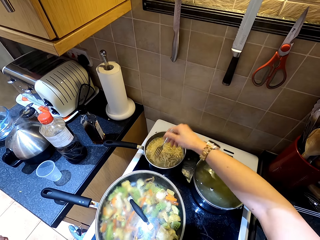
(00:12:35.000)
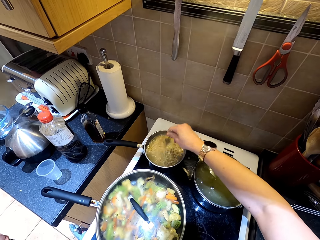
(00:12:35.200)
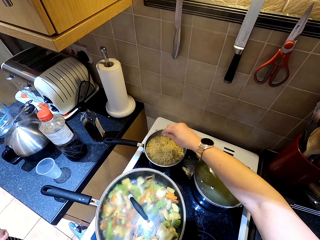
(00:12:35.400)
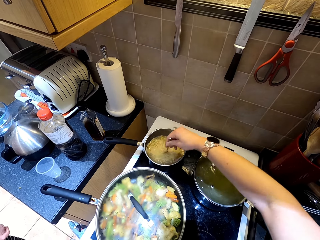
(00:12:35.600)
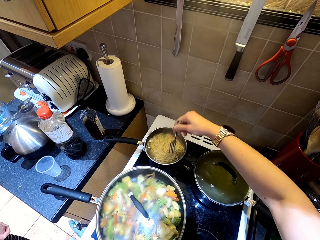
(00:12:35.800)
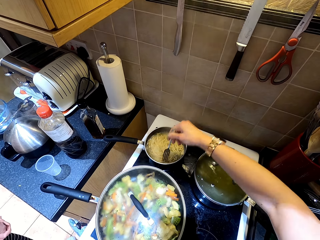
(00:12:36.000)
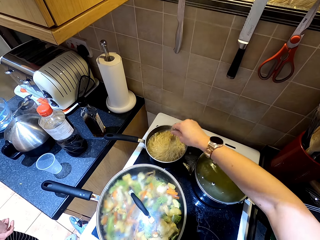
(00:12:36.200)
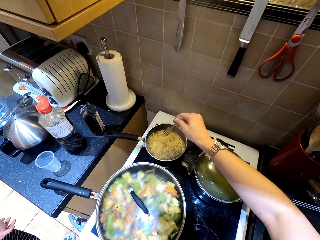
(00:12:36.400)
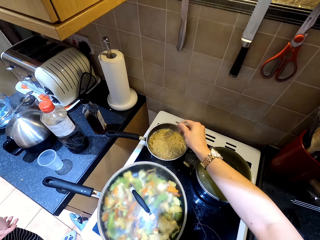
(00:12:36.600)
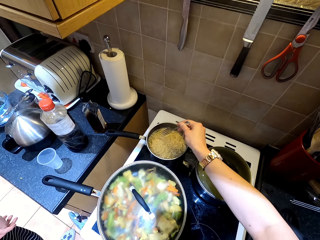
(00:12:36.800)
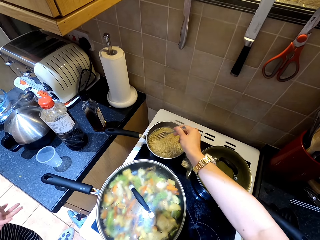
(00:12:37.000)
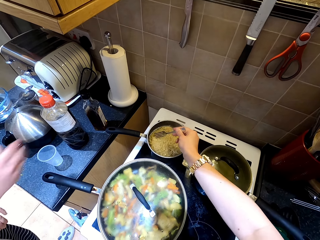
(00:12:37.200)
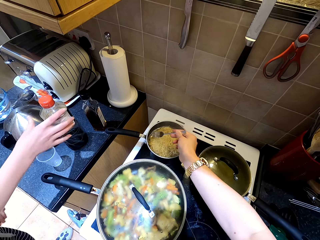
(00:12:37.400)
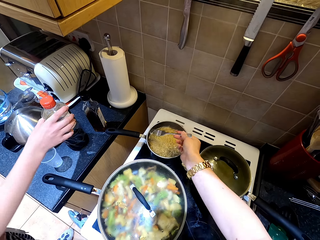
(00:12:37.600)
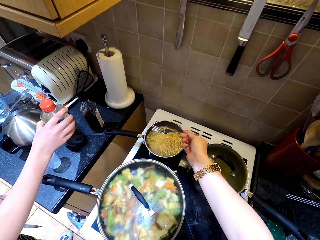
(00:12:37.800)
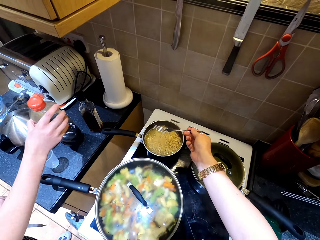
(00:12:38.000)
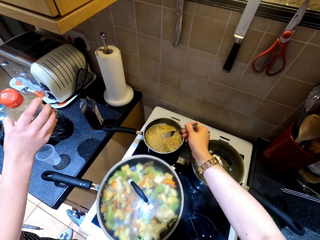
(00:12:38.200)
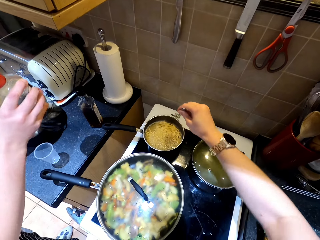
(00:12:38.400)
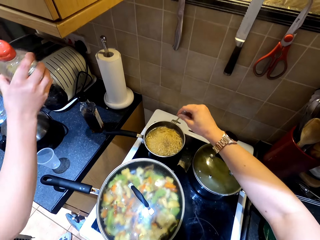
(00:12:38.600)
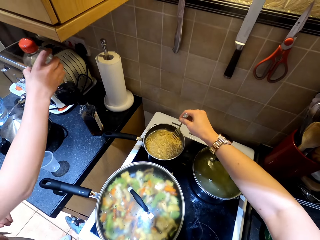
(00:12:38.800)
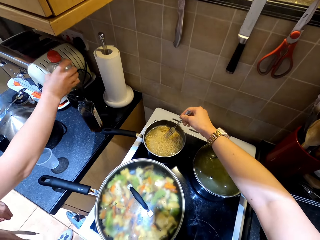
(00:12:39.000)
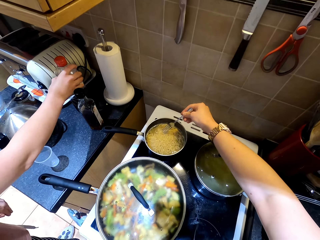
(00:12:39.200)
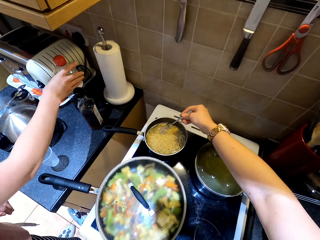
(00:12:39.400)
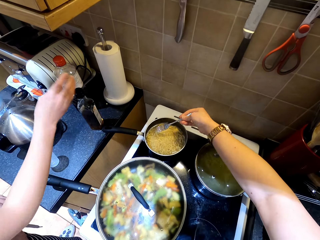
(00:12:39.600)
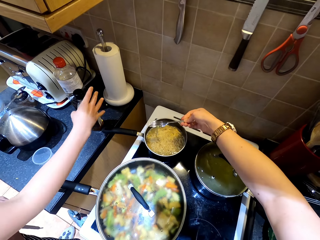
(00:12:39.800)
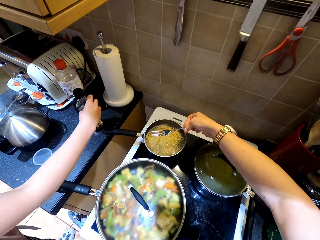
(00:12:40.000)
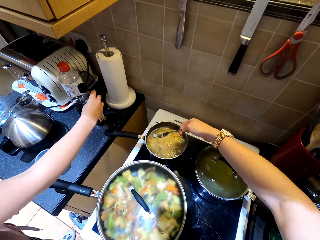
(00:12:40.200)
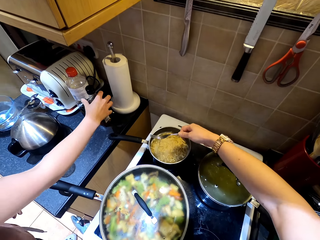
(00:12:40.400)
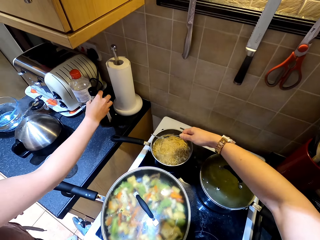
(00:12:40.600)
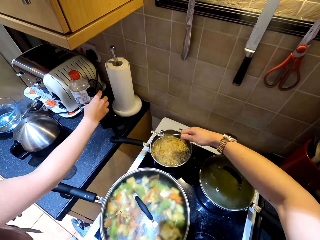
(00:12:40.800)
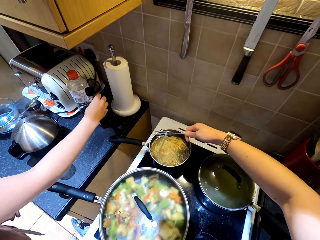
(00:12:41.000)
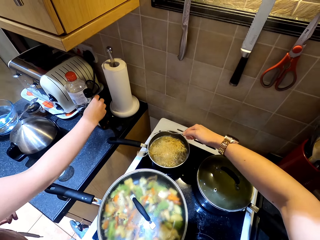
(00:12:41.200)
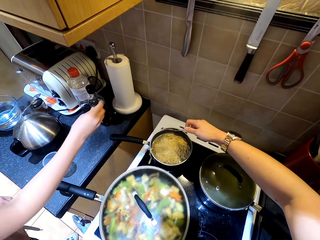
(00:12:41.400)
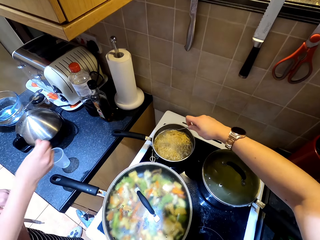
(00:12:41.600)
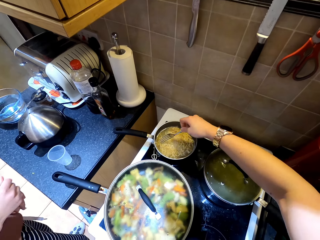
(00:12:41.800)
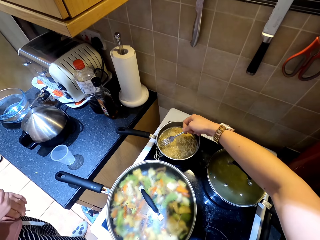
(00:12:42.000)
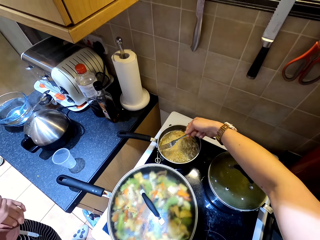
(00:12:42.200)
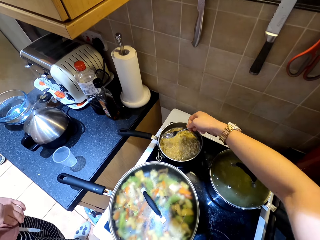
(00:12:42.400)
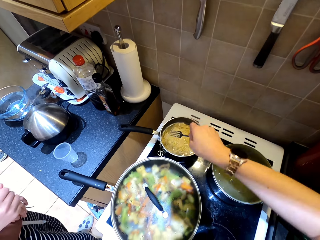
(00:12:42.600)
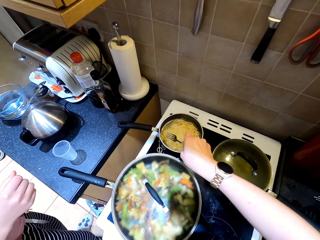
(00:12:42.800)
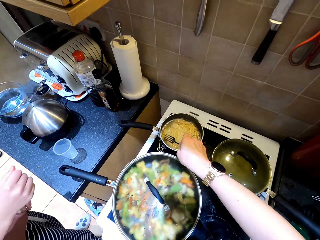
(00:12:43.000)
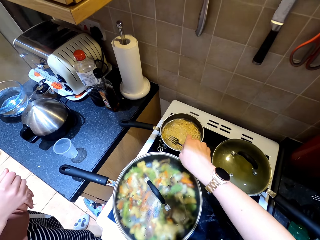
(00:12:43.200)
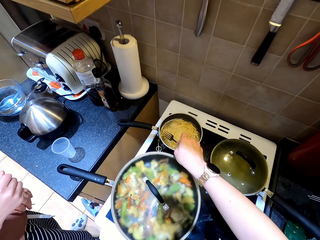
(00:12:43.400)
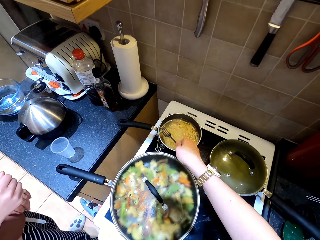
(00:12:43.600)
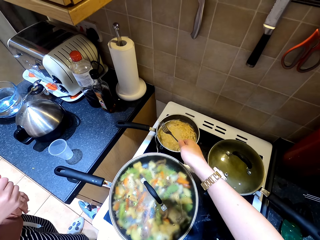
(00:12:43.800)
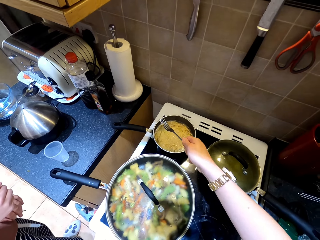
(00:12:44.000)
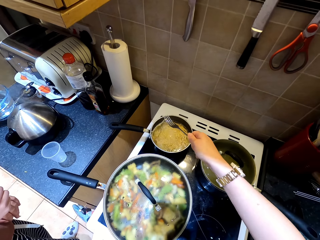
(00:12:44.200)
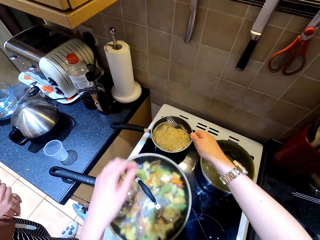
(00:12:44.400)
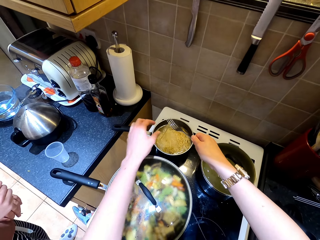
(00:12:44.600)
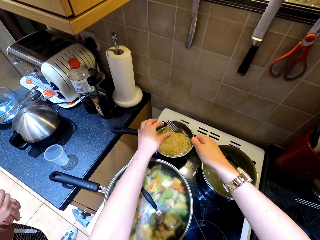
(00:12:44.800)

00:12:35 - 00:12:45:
A lady moves the plastic bottles in the table. The lady takes something from the table and puts something on the table.

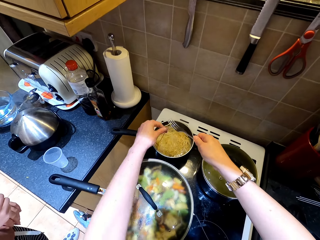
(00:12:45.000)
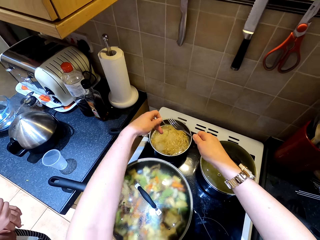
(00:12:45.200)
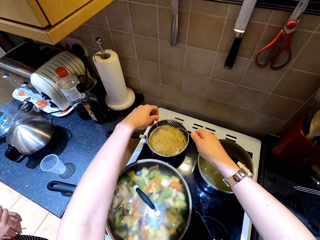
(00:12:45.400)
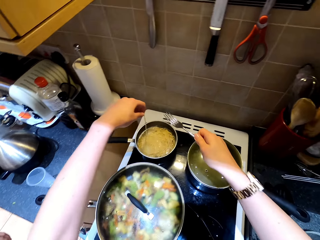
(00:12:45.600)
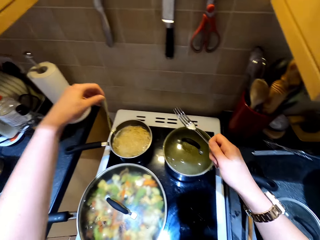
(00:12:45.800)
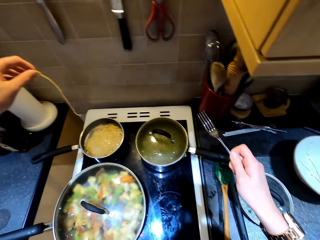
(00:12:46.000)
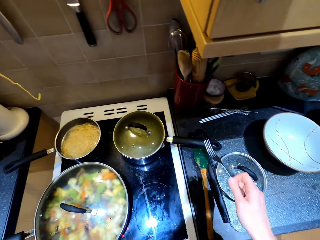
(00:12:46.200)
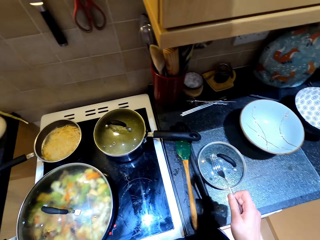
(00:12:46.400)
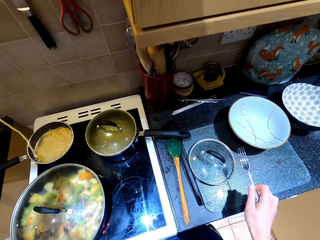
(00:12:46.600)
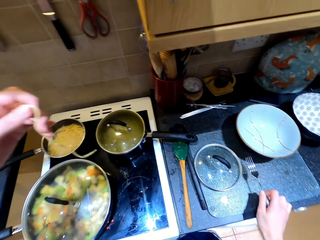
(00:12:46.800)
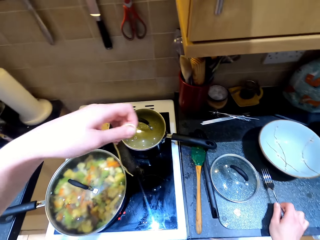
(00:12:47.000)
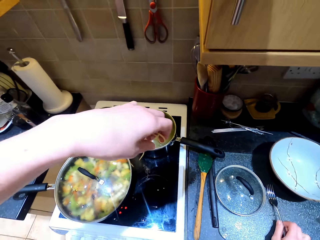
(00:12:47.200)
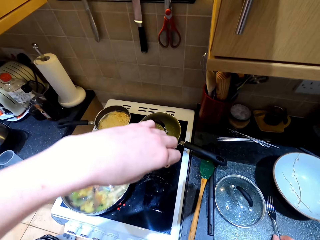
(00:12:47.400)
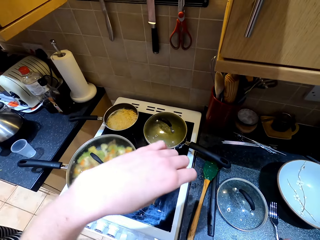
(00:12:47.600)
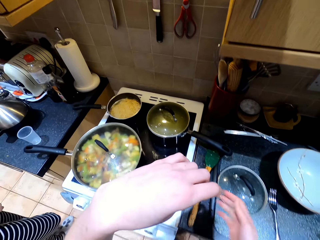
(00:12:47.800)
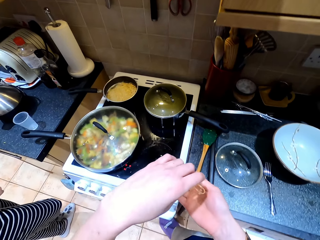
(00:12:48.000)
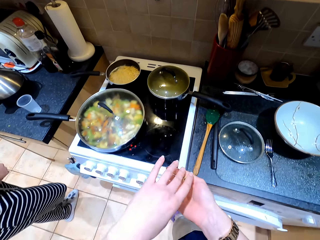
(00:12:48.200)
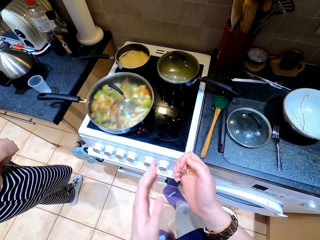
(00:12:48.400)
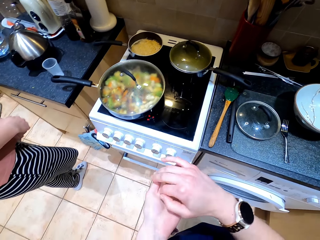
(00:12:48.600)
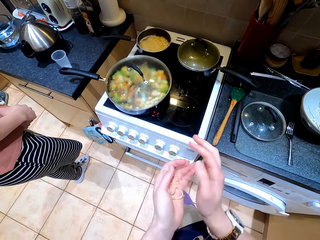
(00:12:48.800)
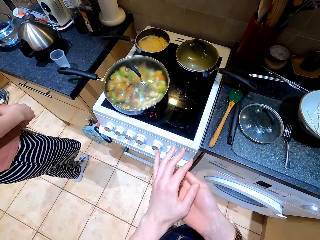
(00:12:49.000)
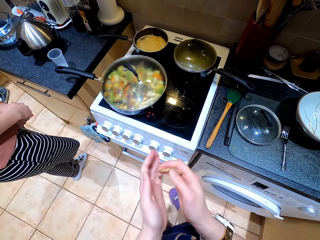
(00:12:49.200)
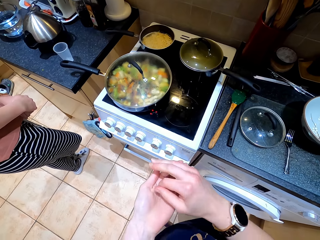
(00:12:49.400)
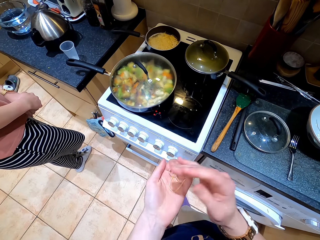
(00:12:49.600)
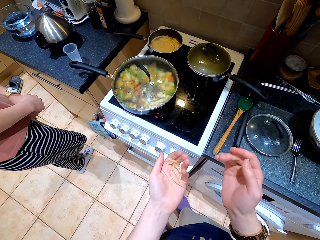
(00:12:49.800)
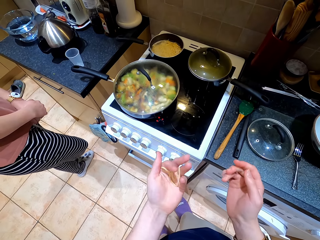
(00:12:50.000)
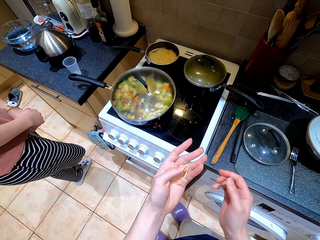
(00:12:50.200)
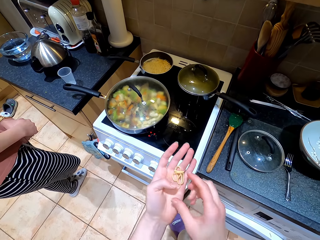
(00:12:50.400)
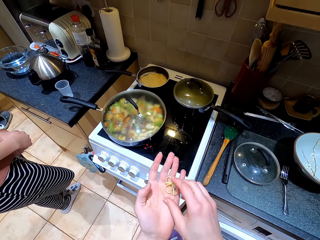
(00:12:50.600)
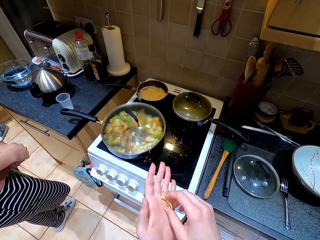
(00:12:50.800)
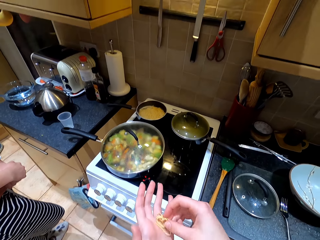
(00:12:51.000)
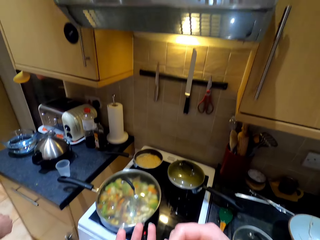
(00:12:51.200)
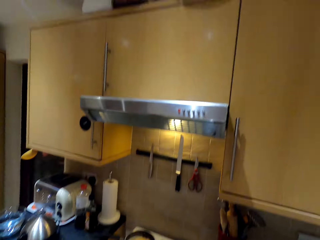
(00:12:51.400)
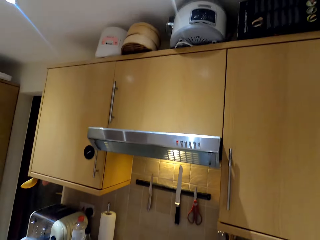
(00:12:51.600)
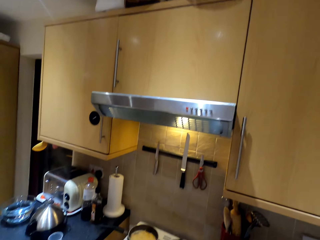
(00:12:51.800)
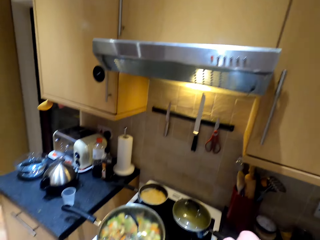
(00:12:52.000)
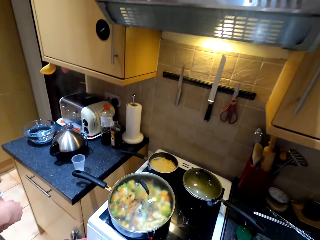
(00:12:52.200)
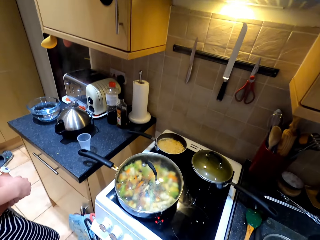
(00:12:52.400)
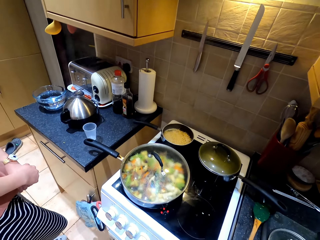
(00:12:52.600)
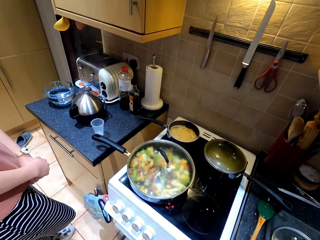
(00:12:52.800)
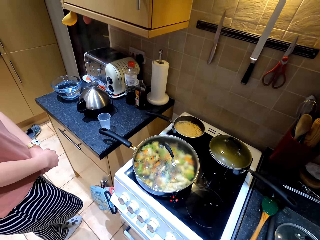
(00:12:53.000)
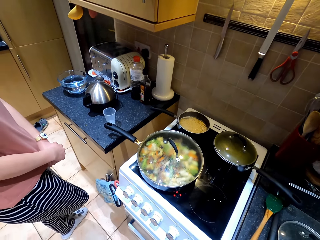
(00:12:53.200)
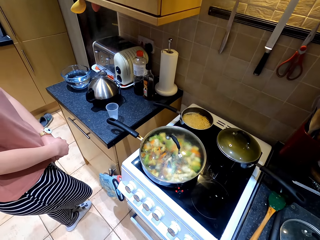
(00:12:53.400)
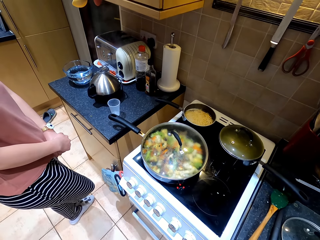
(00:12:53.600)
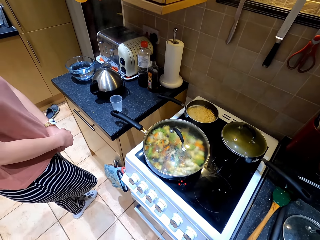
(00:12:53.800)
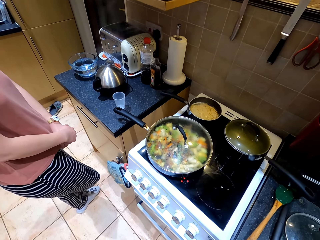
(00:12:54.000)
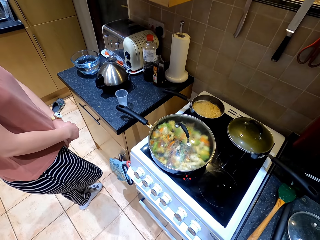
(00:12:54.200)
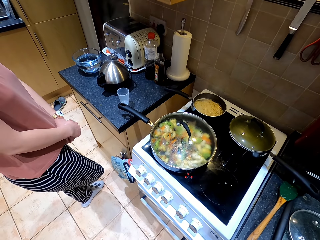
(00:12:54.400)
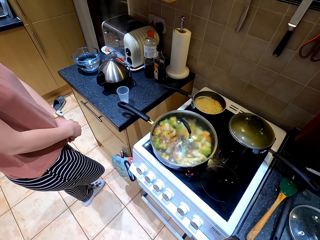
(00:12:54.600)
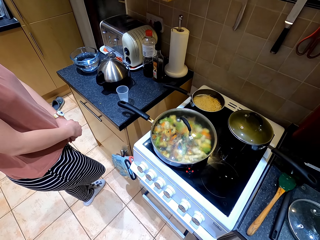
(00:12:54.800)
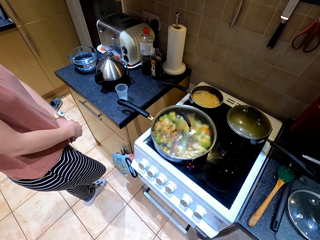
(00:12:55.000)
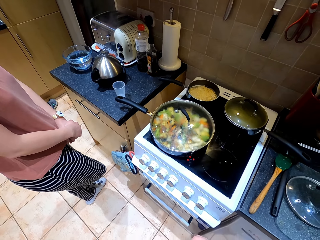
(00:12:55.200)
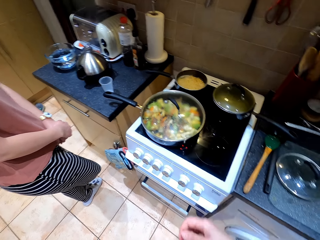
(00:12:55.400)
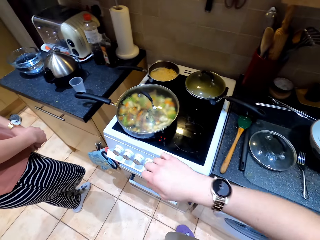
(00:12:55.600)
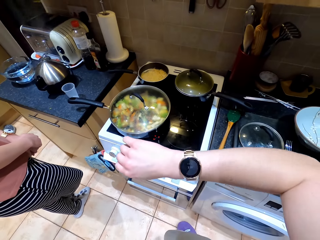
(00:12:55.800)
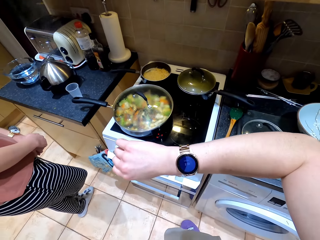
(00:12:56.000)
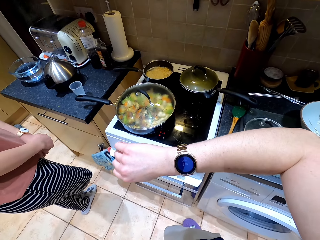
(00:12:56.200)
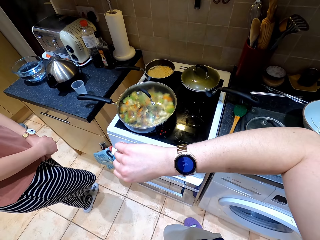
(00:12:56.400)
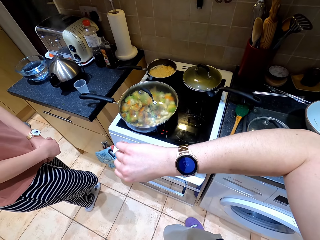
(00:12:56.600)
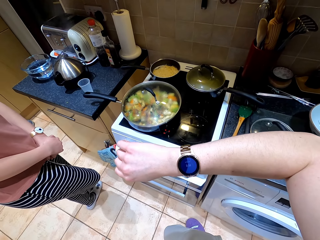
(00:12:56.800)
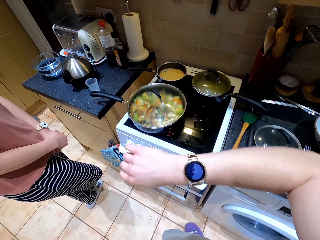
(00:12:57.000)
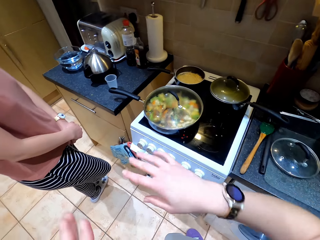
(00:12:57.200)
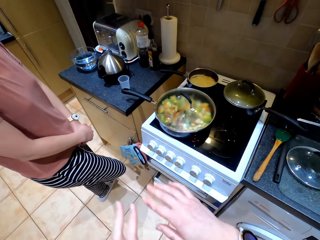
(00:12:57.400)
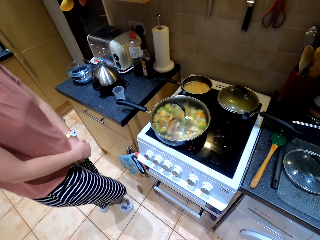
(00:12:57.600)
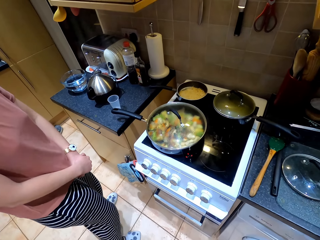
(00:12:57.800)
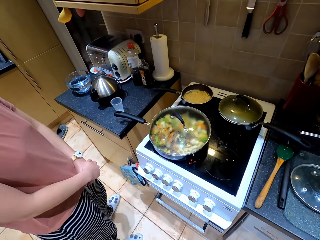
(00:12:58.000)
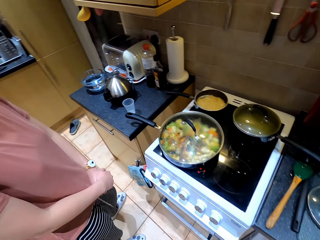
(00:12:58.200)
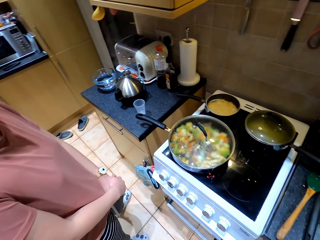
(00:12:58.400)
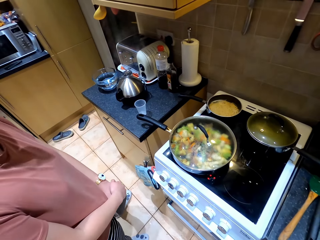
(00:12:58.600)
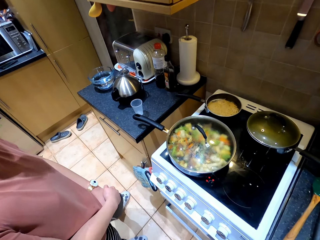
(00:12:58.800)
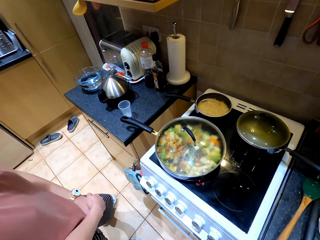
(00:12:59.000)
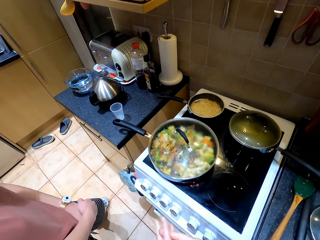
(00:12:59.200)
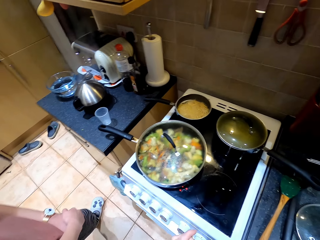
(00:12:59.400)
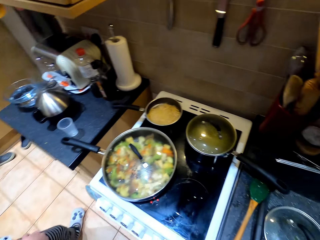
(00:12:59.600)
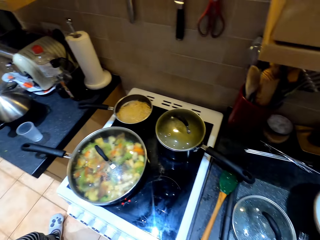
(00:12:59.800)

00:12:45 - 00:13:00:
The camera wearer scoops the noodles. They take the noodle from the sauce pan with the left hand. They put the fork on the table. They sway the noodle in the hands. They cool the noodle on the left hand. They check the watch. They watch the noodles.
